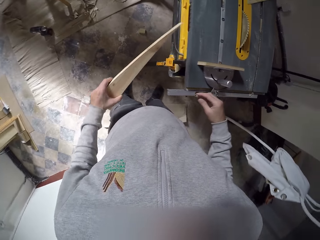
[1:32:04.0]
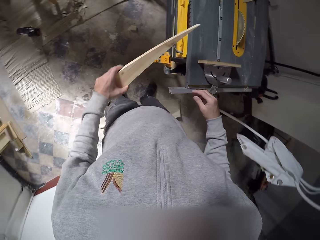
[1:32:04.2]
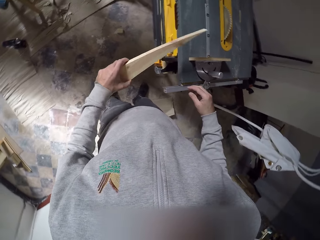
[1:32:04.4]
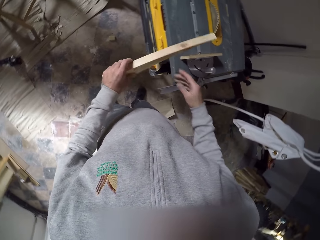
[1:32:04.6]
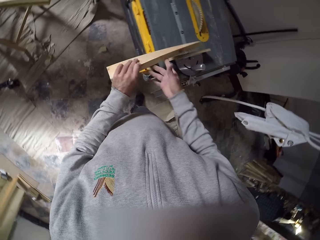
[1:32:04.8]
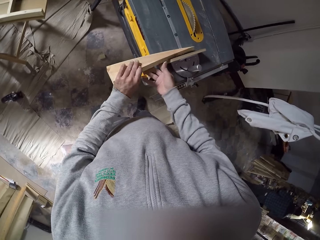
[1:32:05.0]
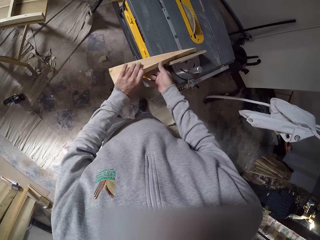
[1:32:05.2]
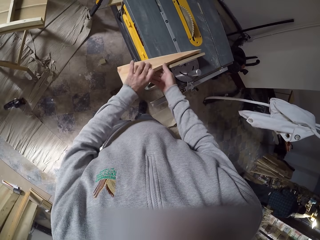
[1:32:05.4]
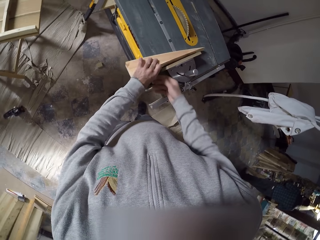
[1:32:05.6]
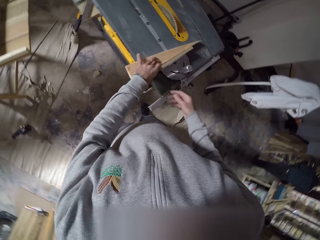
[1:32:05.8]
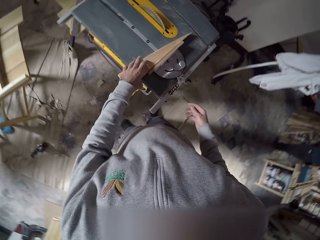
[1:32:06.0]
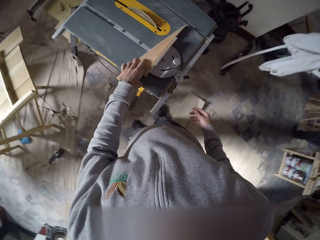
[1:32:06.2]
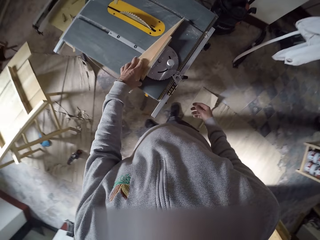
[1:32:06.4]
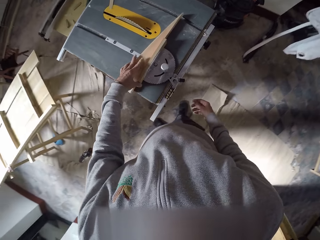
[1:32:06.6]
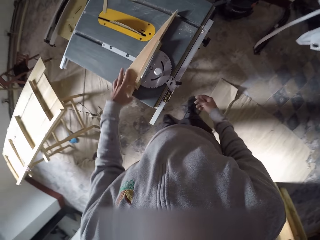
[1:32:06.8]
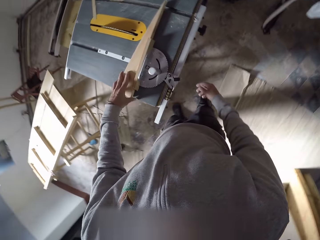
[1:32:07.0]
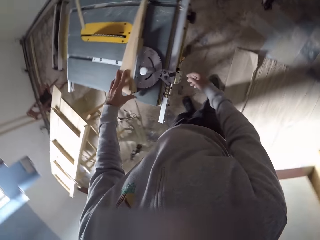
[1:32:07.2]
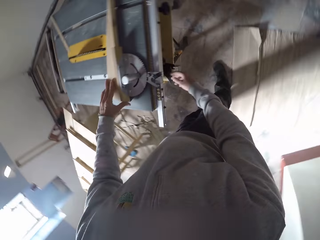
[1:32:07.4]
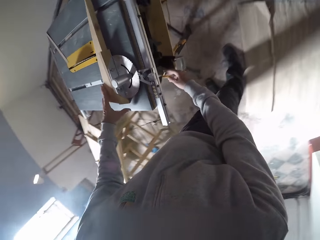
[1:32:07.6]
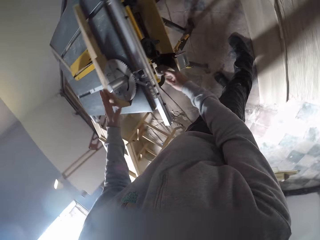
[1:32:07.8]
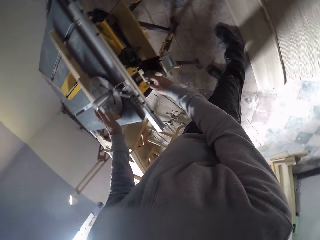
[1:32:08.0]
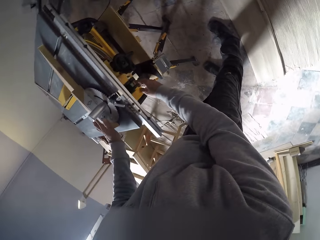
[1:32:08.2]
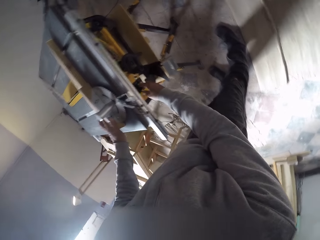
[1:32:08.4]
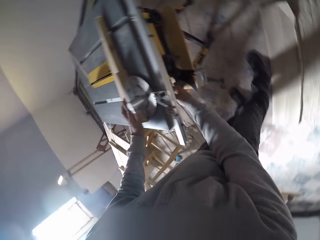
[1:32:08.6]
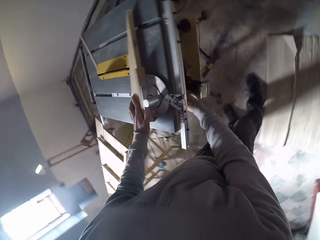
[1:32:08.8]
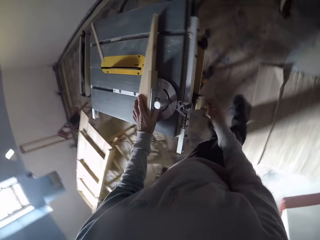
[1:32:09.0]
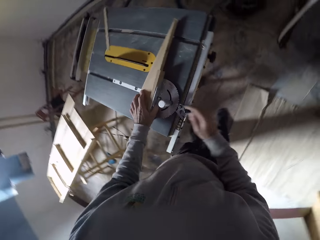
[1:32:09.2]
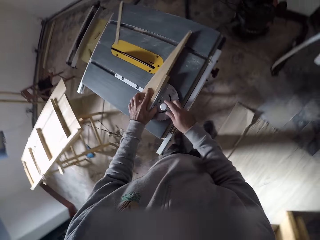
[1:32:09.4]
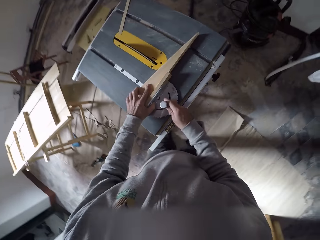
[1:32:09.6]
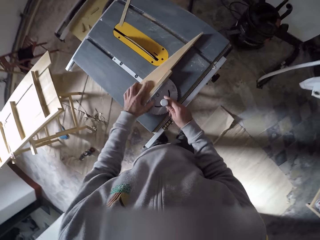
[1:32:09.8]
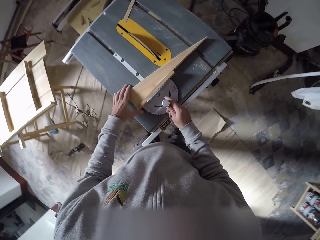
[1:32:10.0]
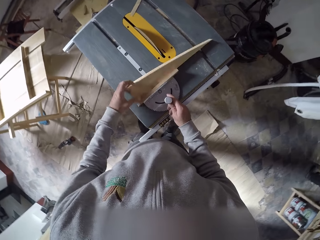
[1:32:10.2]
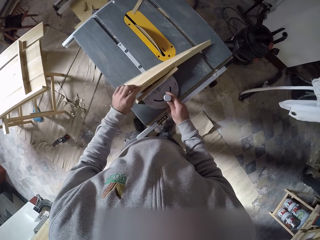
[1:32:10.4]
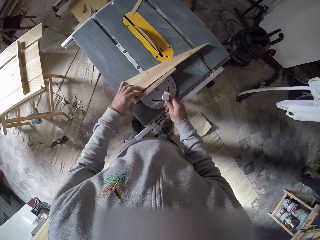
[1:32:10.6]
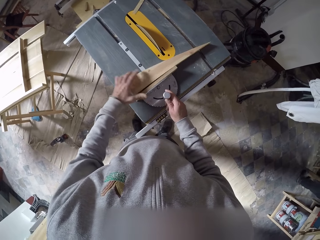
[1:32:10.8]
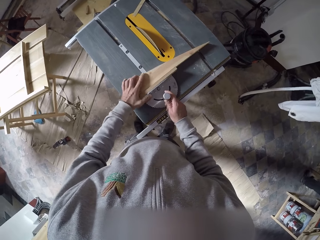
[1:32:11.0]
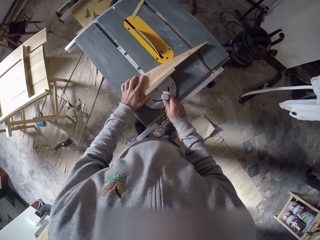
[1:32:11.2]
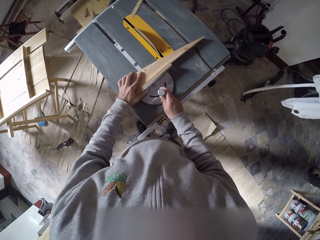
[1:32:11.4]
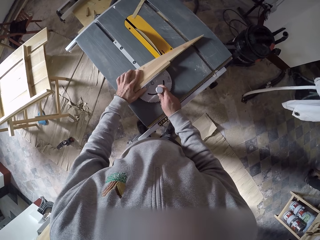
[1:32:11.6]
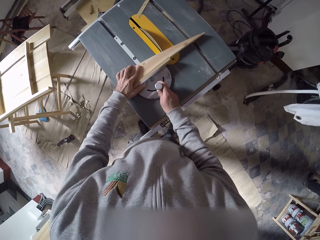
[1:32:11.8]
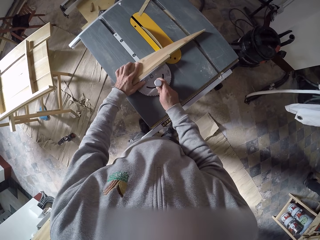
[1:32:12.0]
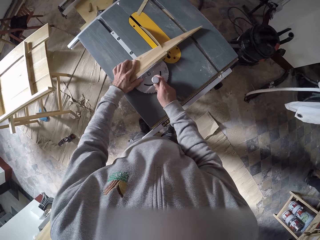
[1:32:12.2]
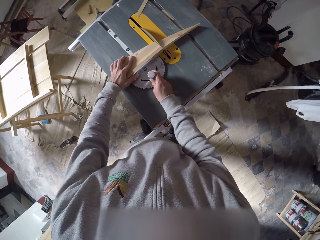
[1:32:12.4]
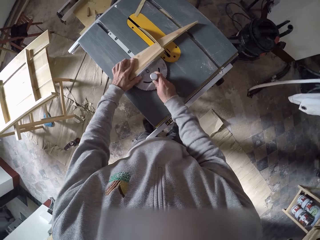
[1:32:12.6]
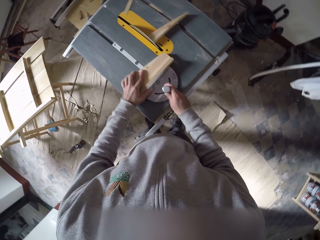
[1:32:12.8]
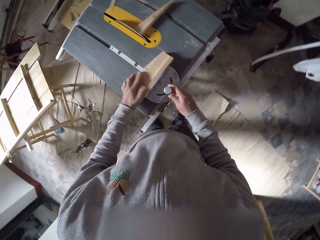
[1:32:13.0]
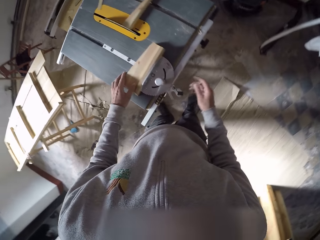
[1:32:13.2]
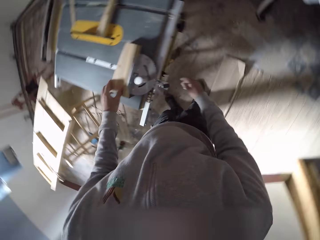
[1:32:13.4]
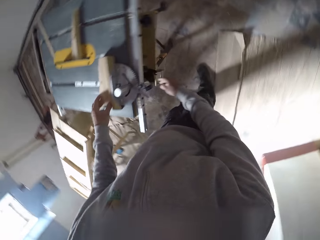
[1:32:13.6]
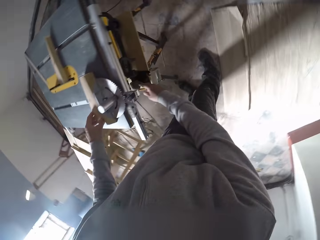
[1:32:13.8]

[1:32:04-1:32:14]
The camera wearer places the large piece of wood on the machine on the workbench with both hands. He turns on the machine. He cuts the piece of wood with the machine.

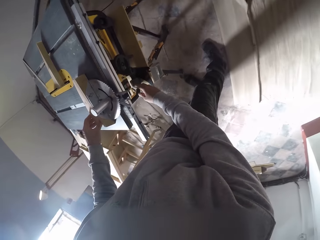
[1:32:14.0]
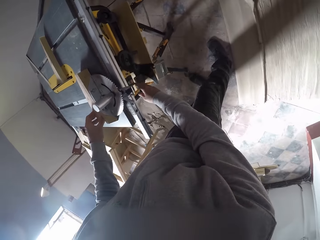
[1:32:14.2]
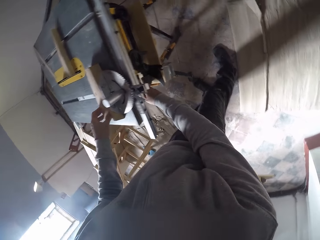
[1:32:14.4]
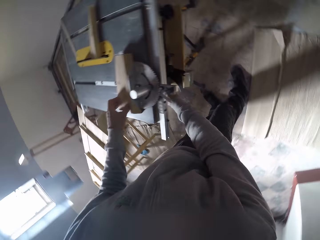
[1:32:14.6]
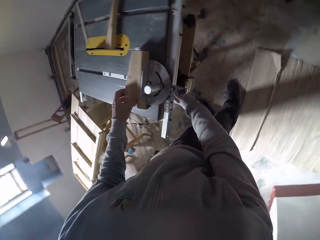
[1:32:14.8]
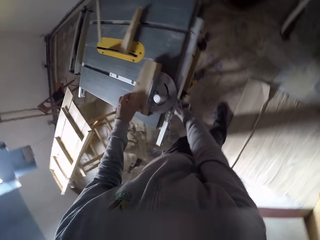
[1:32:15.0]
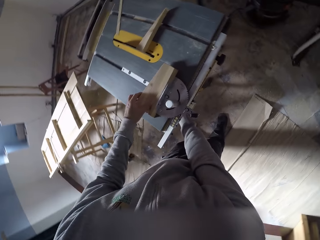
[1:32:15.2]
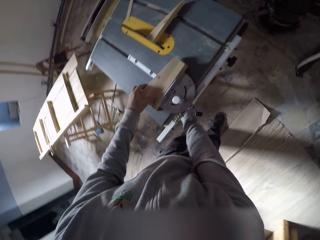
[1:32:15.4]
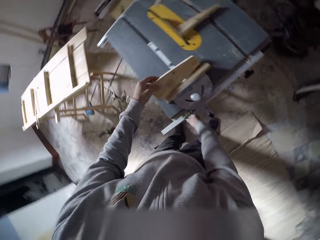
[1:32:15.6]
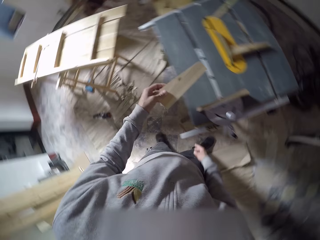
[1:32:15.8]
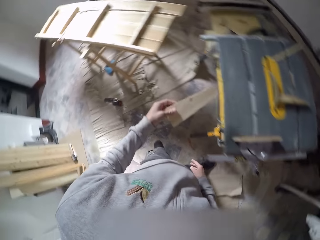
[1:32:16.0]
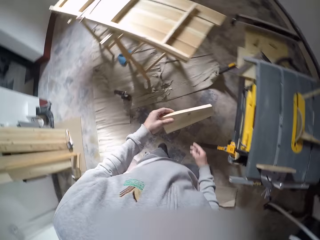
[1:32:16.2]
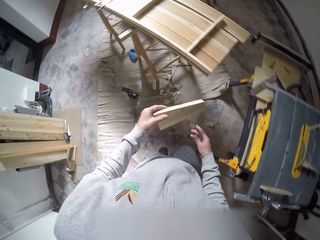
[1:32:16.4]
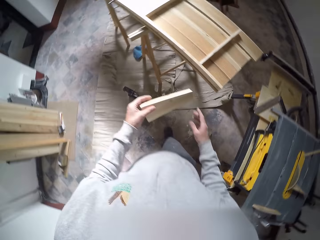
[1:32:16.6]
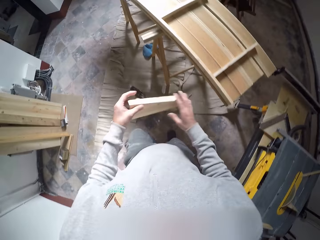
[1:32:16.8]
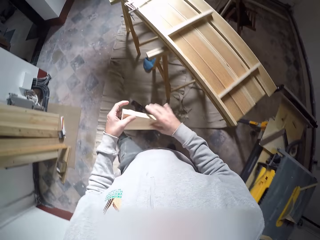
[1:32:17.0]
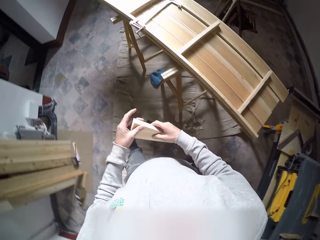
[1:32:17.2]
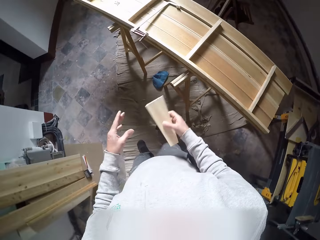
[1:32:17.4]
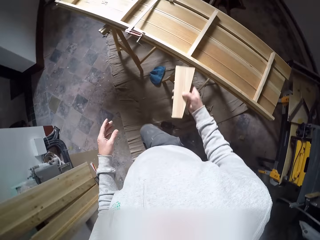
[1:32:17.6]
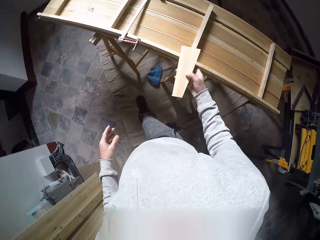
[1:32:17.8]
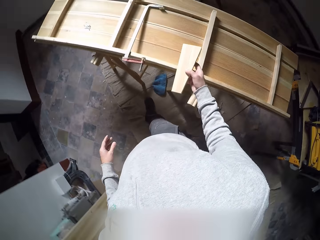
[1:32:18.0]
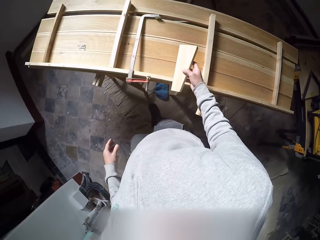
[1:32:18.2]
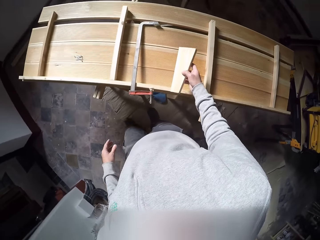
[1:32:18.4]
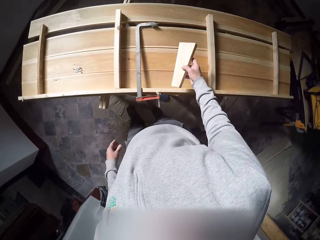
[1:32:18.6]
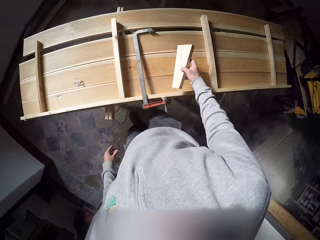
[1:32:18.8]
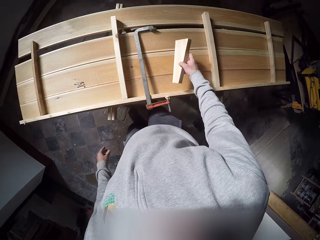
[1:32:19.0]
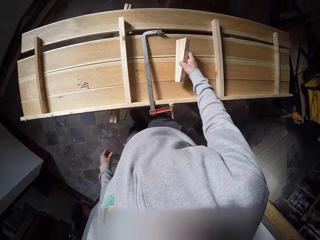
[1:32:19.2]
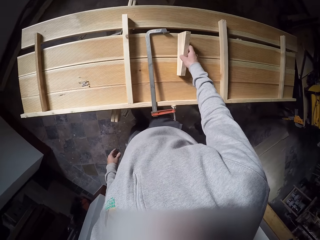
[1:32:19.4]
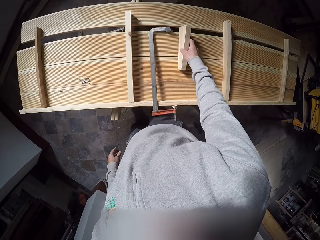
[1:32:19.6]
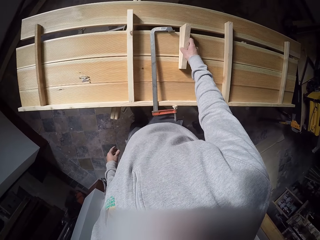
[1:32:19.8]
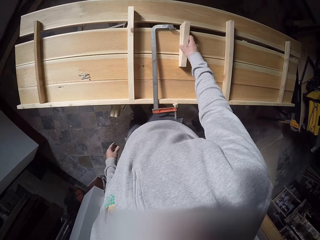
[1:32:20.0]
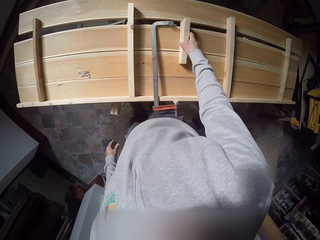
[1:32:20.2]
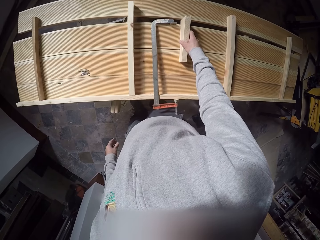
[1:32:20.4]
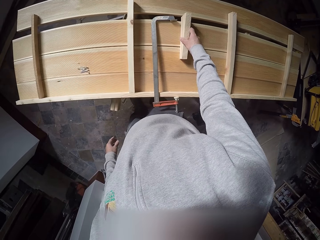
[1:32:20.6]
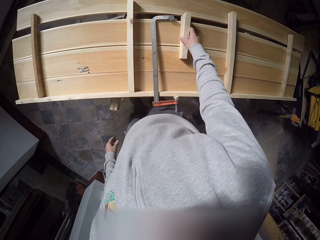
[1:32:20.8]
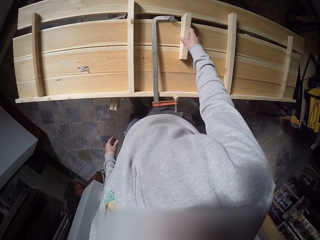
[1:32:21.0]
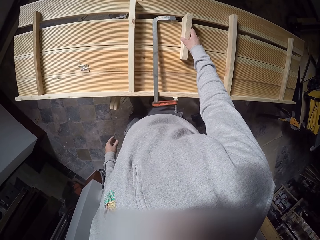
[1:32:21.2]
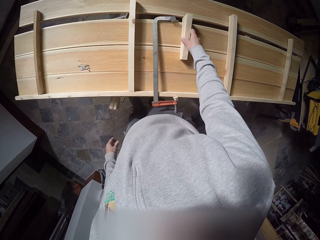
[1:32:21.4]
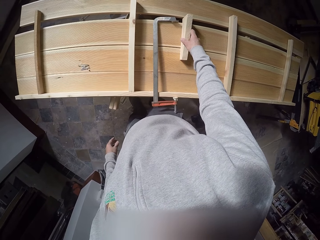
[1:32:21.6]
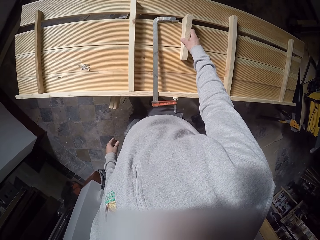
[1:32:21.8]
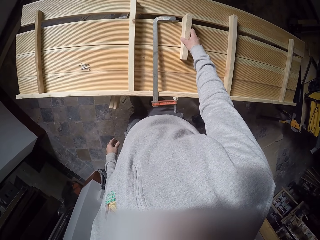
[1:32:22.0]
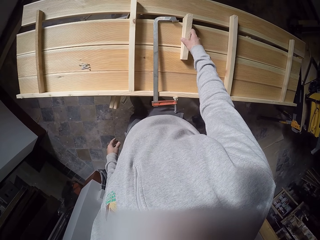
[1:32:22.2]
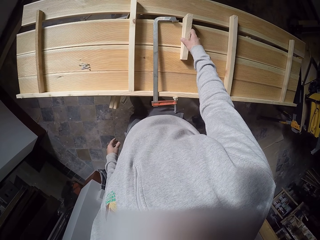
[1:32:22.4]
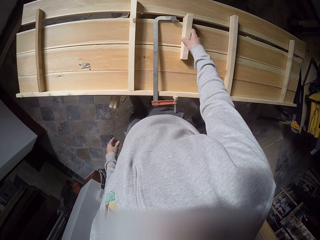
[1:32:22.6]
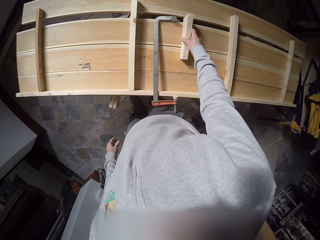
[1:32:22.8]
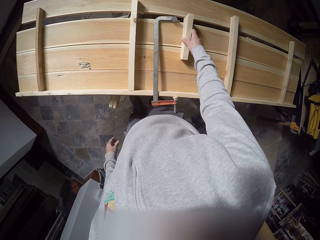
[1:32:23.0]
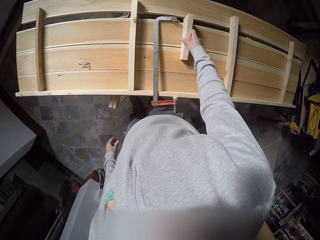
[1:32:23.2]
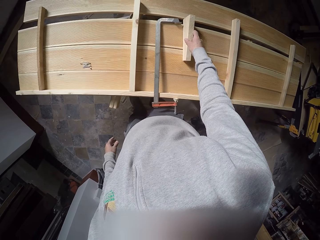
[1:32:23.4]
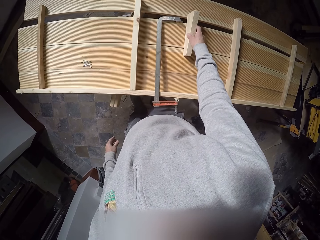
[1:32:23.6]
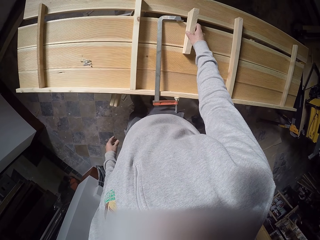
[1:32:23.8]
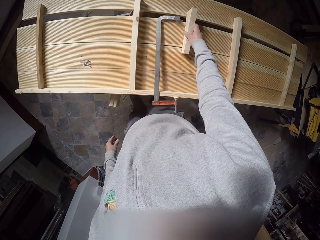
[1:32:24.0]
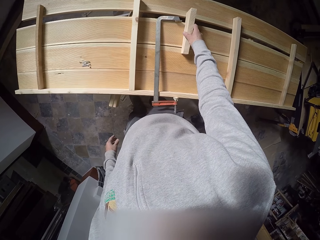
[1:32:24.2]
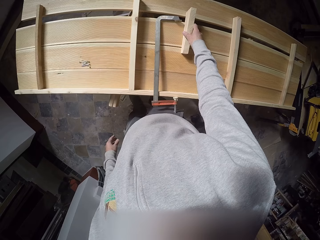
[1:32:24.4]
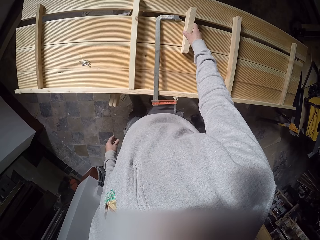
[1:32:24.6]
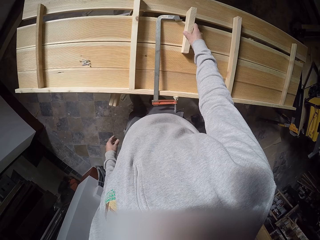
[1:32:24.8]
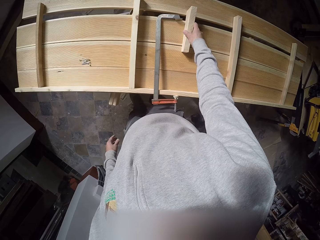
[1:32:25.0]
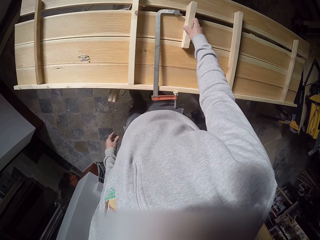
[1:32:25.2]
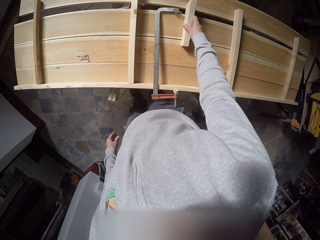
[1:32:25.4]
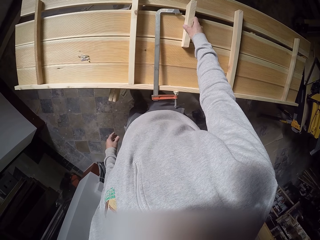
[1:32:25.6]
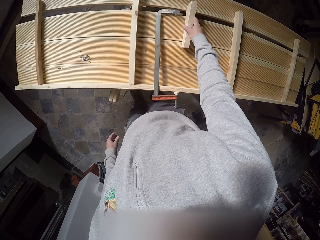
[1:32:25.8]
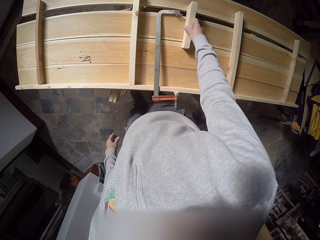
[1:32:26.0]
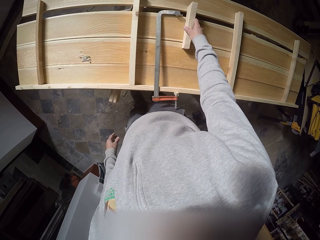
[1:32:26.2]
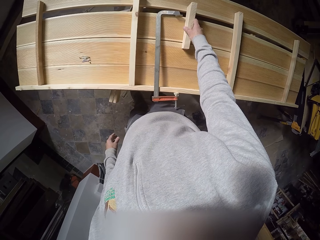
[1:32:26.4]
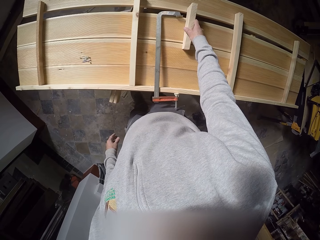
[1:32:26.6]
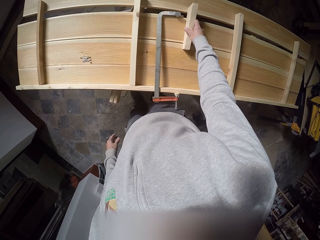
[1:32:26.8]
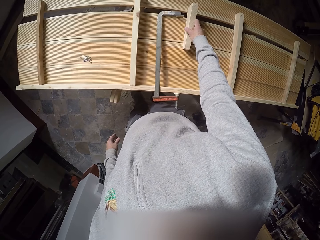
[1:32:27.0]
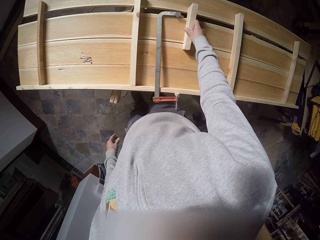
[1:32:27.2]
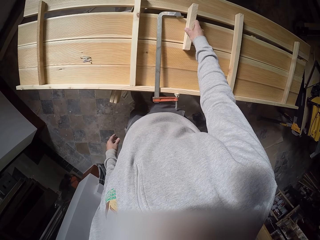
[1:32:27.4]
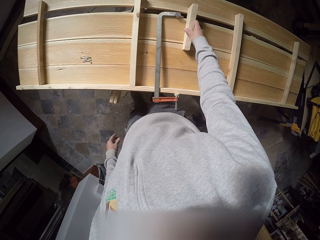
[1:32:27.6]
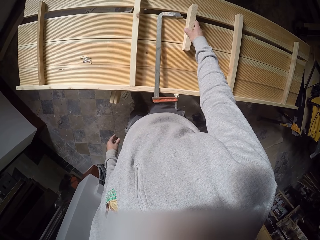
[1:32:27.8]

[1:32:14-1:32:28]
The camera wearer turns off the wood cutting machine. He picks the large piece of wood from the machine with his left hand. He moves around. He transfers the large piece of wood from his left hand to his right hand. He places the large piece of wood on the set of lumbers with his right hand. He holds the wood.
